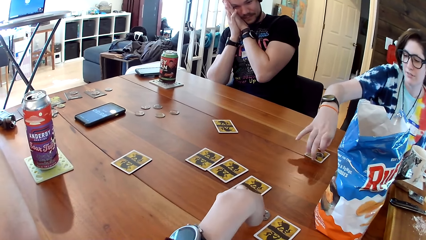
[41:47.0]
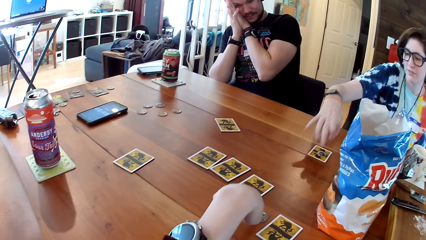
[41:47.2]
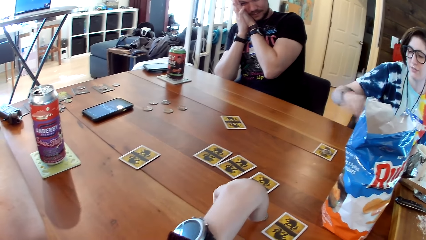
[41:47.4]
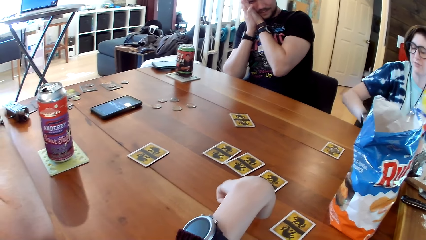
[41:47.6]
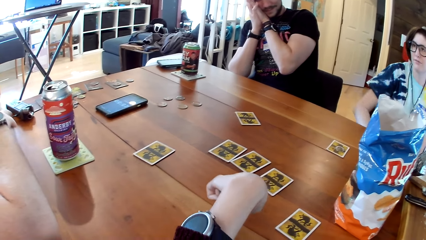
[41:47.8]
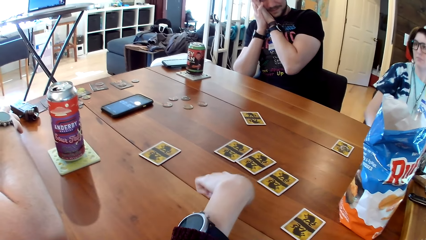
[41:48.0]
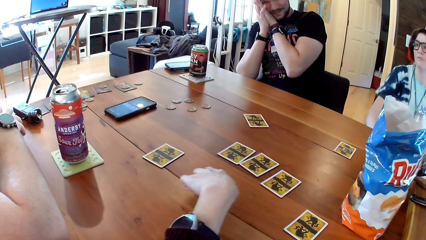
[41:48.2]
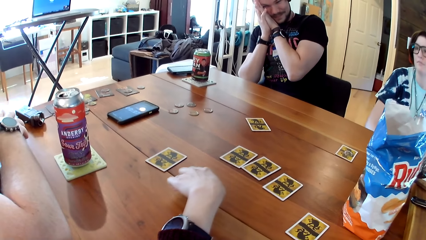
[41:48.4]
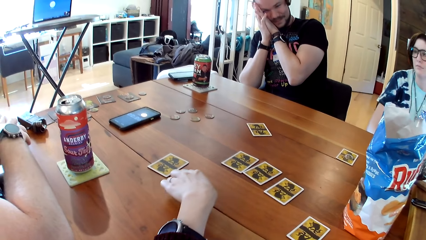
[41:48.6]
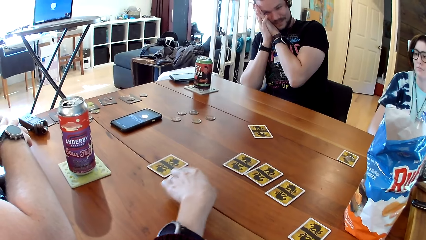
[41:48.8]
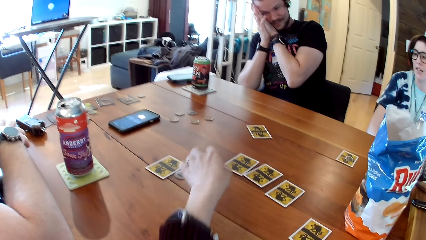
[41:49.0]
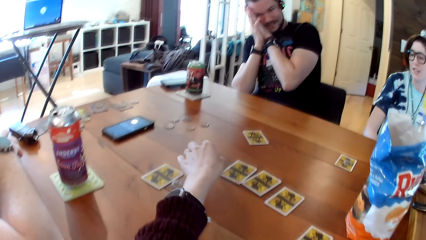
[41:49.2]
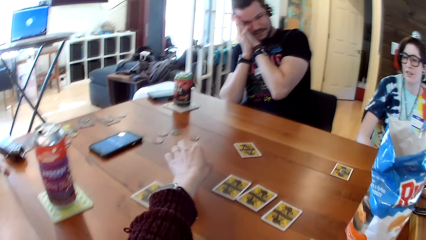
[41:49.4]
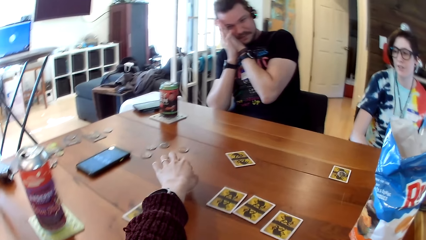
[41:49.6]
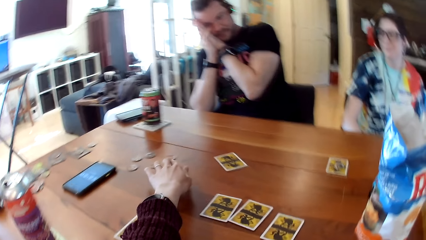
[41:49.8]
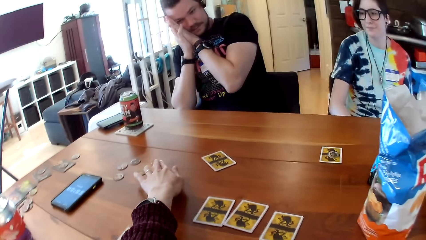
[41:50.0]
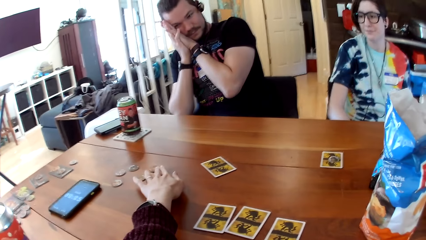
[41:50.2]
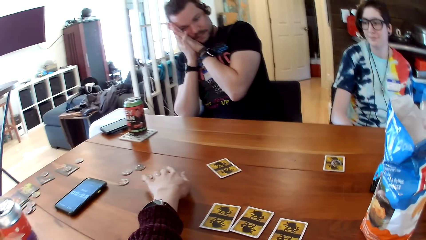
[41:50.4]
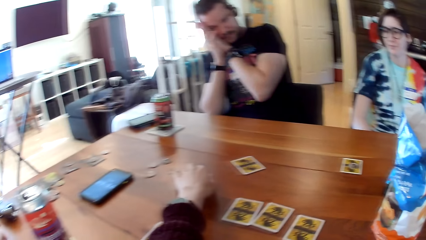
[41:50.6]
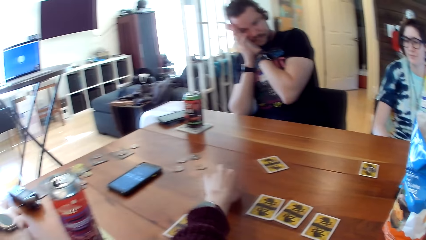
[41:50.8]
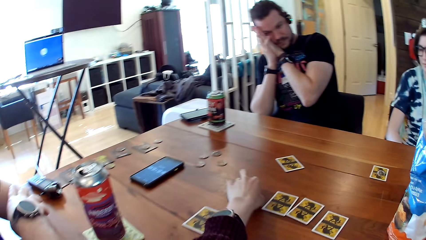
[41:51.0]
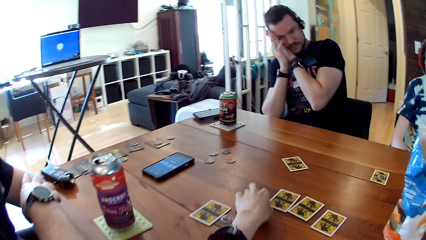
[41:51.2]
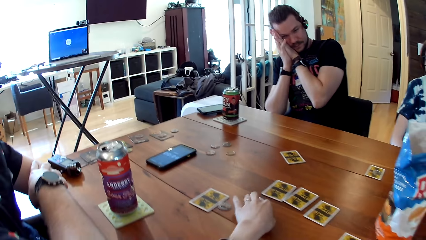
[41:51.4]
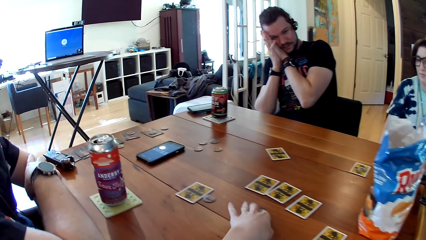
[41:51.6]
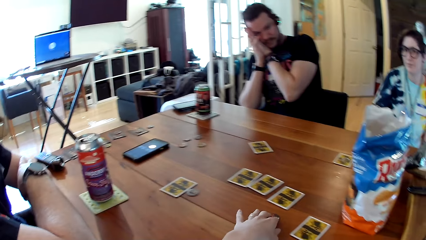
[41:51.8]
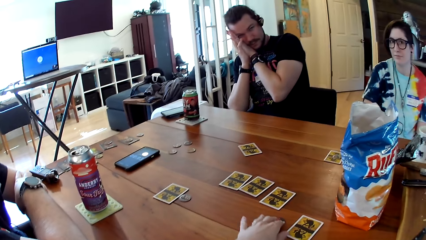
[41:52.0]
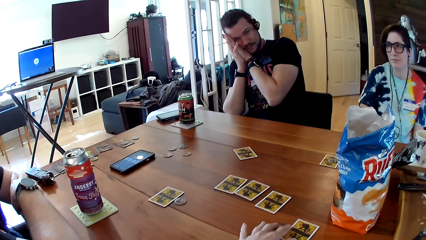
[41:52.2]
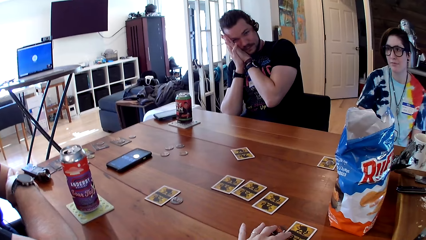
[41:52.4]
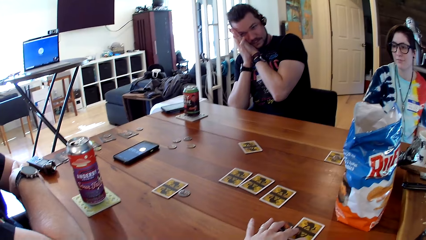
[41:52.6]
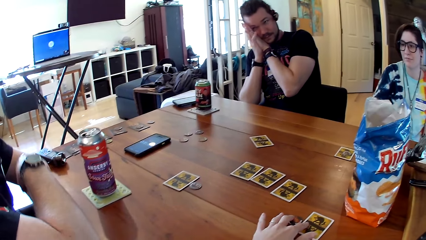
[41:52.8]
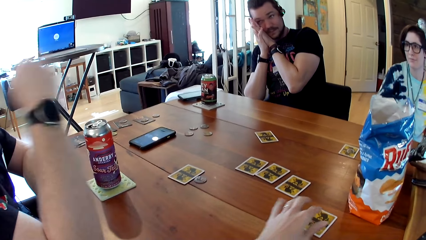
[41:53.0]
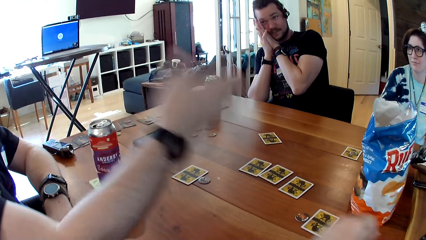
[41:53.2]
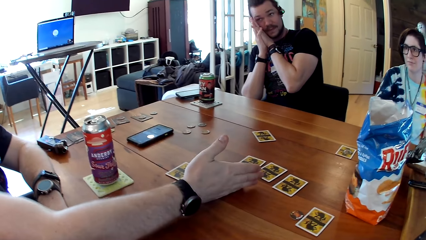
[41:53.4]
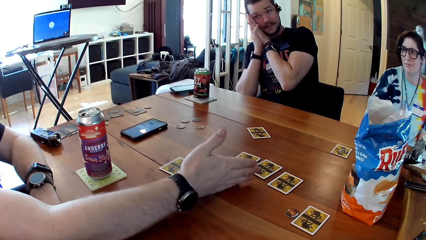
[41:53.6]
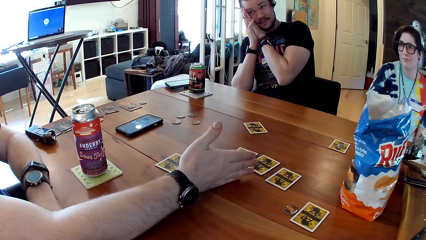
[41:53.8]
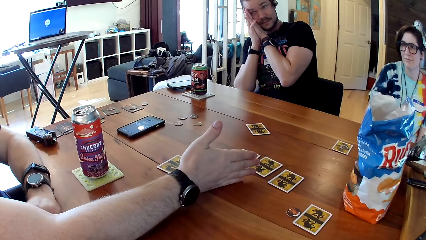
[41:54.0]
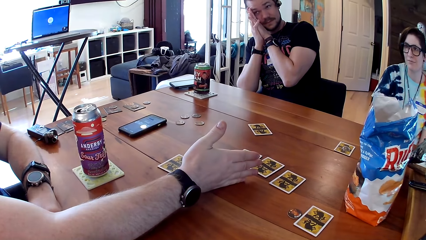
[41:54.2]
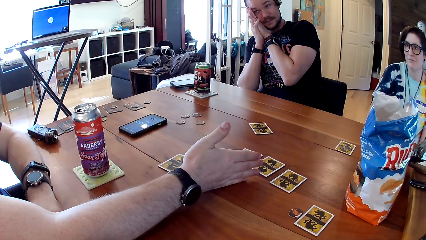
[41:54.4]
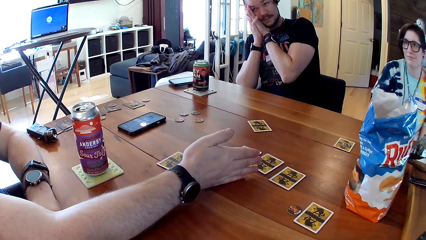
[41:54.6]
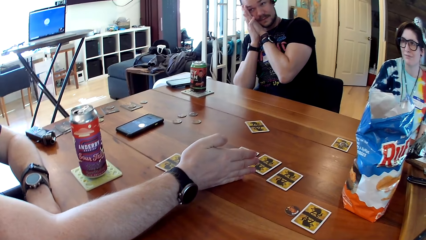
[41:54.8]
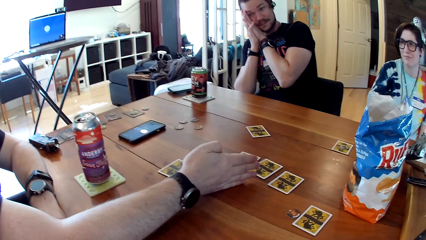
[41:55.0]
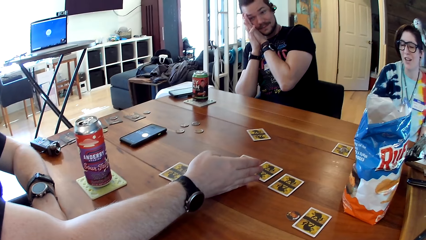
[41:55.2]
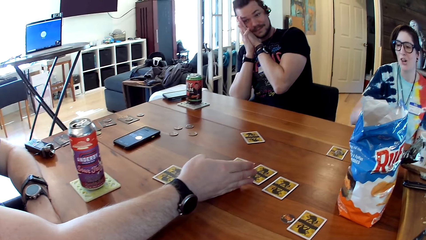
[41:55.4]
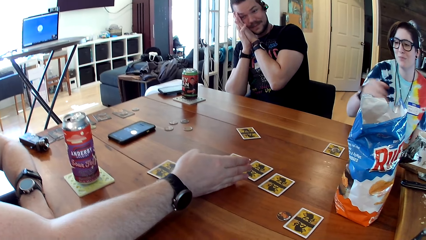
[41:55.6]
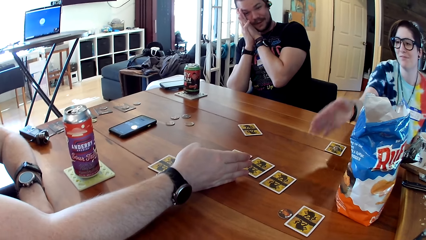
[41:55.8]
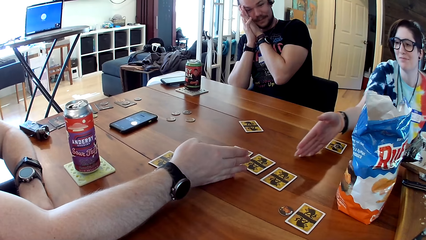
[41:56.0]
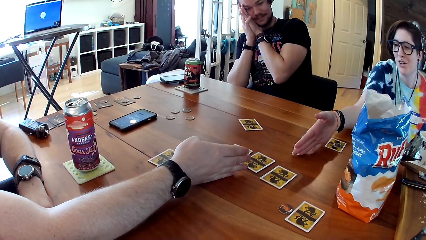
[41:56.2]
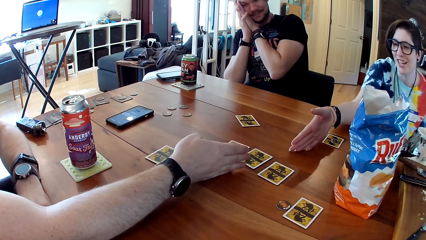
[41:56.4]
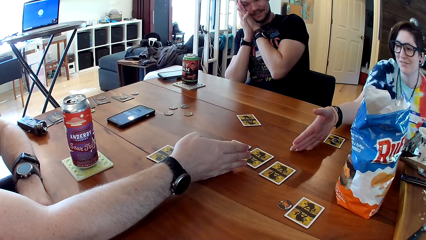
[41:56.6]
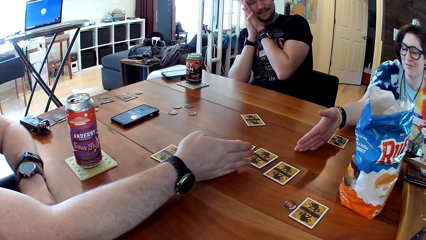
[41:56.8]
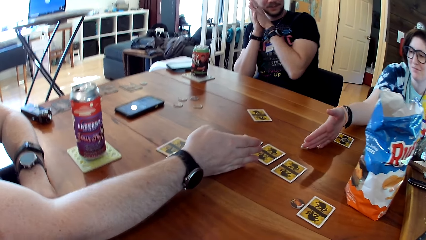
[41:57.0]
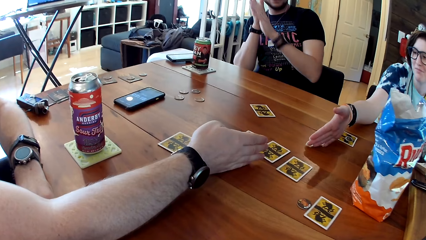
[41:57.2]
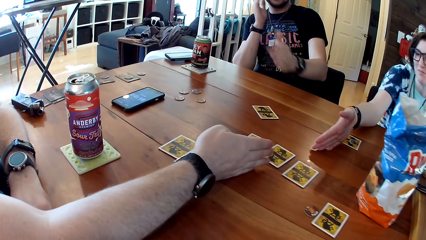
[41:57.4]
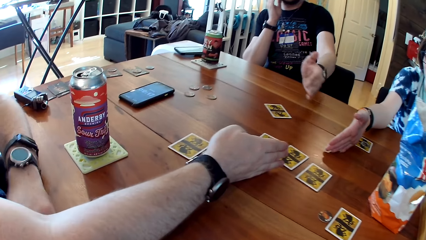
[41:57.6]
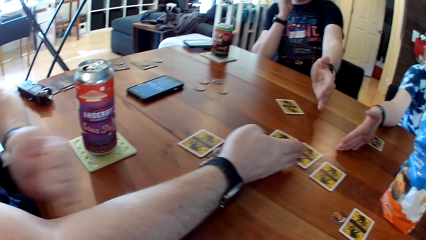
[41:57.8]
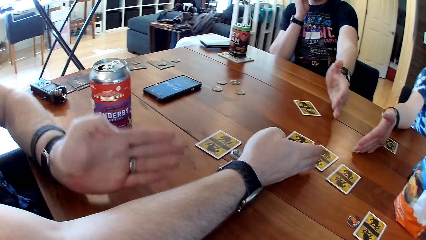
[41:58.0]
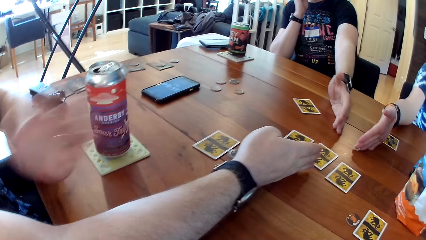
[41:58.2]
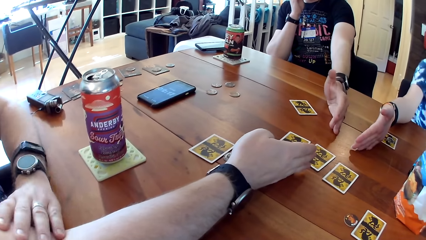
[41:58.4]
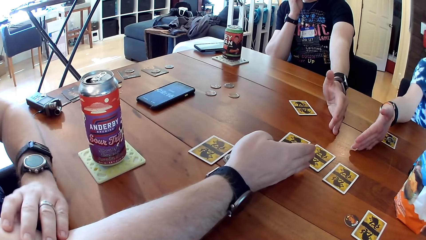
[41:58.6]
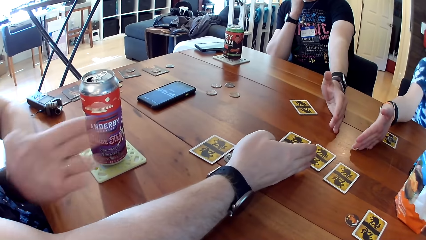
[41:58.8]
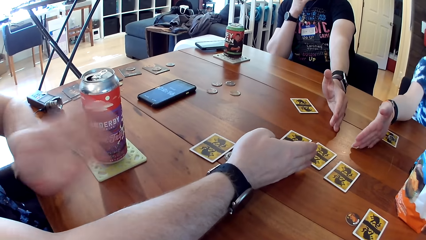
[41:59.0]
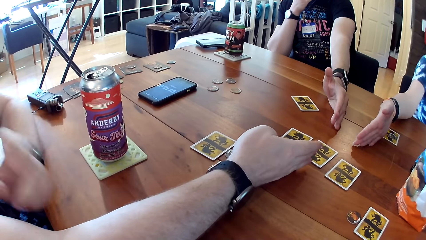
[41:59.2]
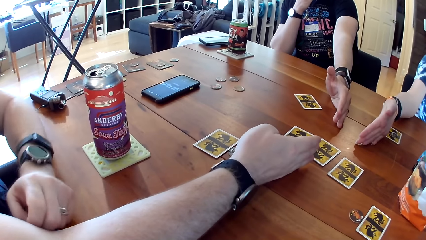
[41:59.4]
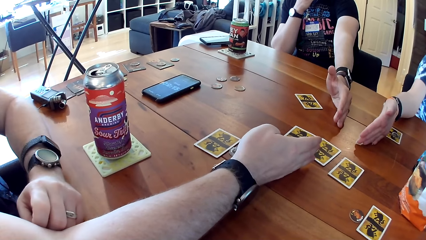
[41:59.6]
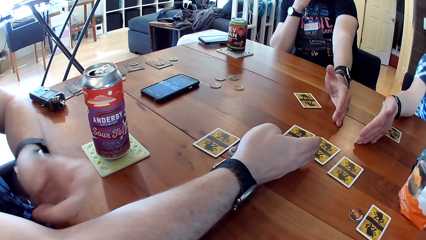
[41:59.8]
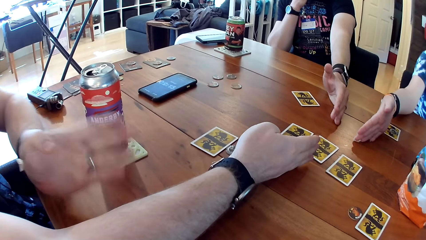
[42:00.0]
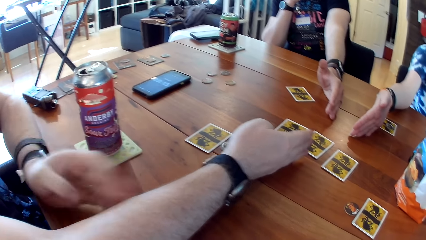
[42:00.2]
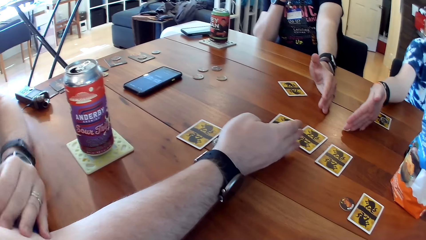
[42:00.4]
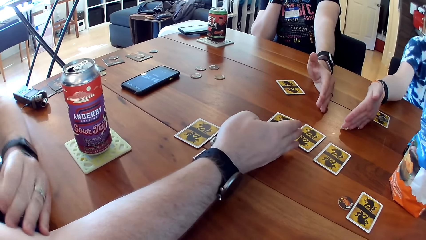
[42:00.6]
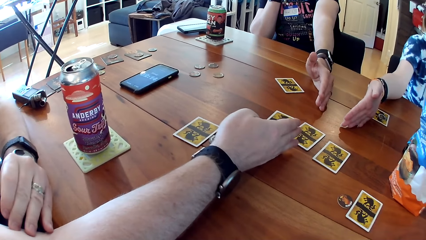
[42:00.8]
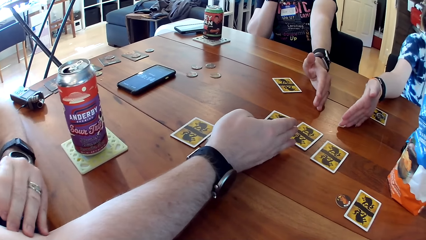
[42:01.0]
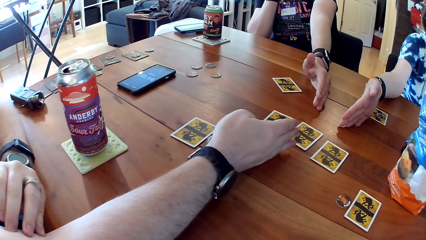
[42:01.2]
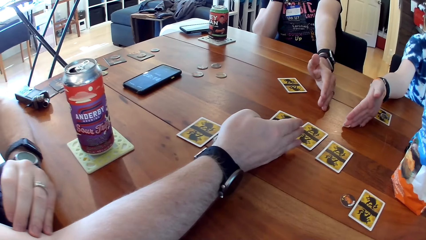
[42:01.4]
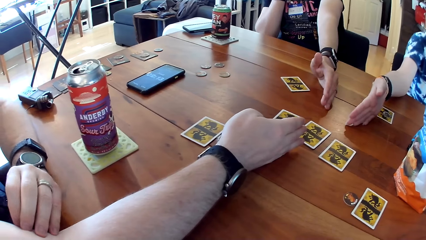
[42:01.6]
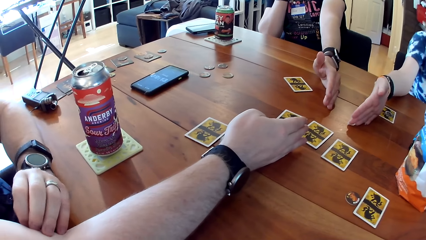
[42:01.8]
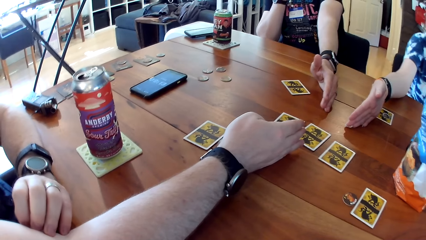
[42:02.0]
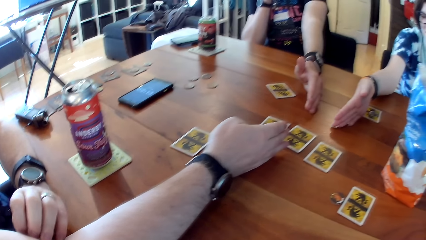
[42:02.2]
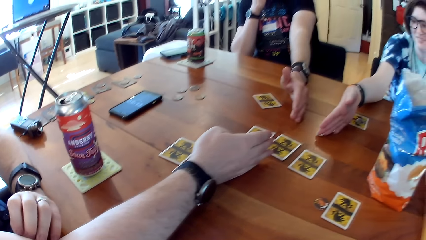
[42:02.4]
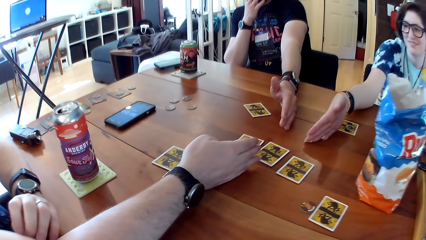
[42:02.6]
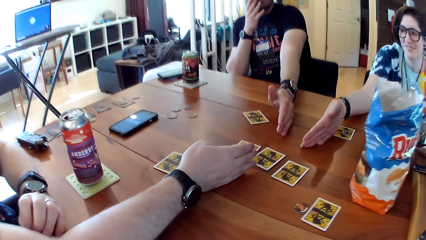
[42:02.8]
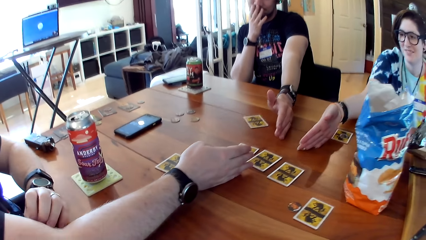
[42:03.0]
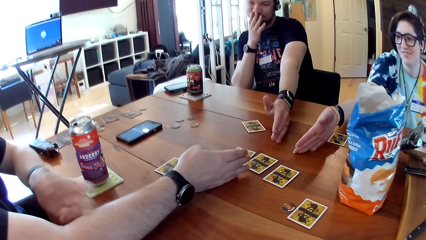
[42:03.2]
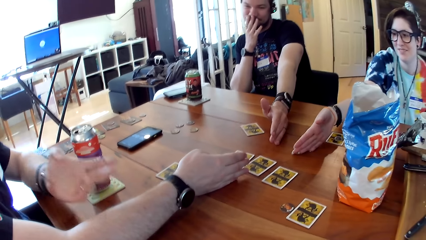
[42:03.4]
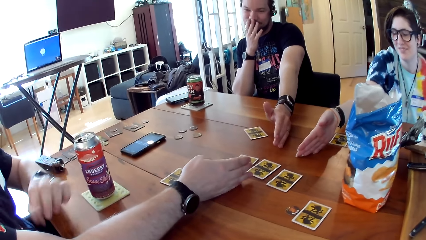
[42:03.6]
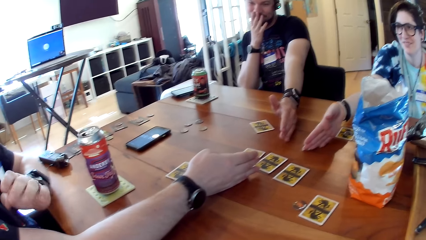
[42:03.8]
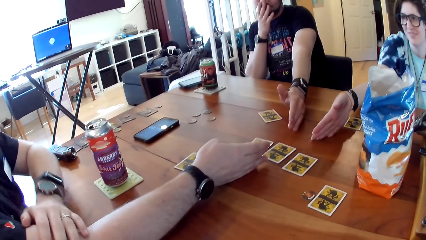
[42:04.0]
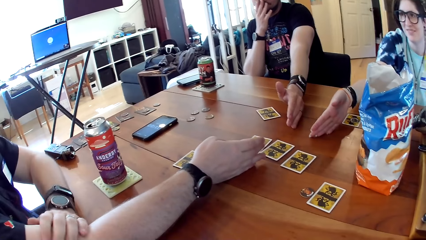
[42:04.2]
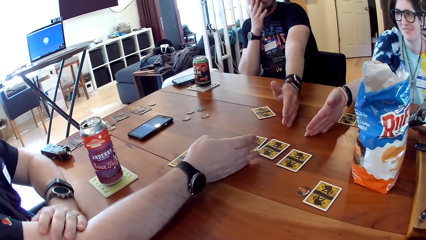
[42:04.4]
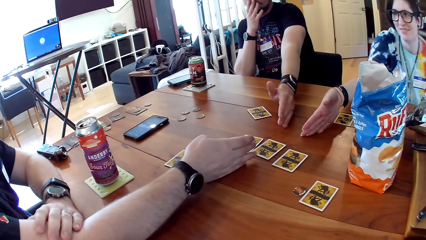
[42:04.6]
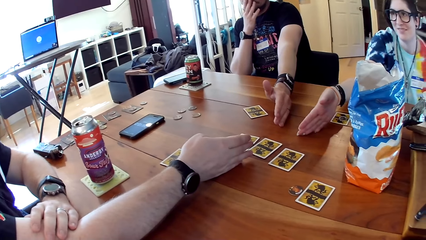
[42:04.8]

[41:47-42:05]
The woman adjusts the card on the table with her right hand and removes her right hand from the table. The camera wearer moves the card on the table. She adjusts the position of a coin on the table with her left hand. She picks something from the table. She interacts with the man, the other man and the woman. The first man puts his right hand on the table. The first man speaks. The woman puts her right hand on the table. The first man places the hand on the table. The other man puts his left hand on the table. The first man speaks.
